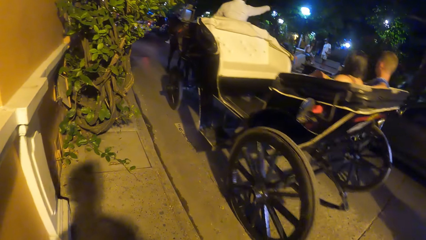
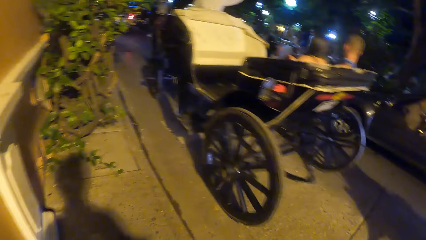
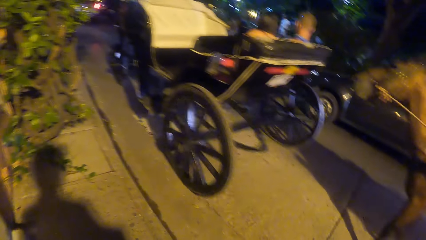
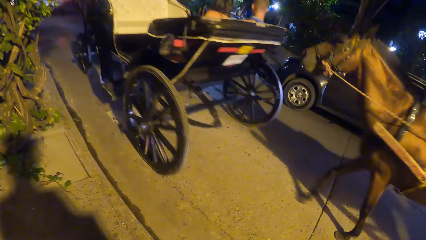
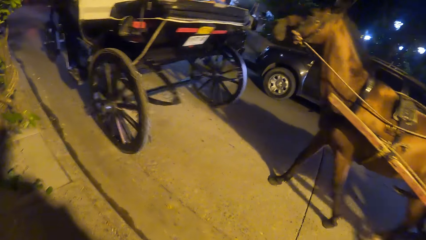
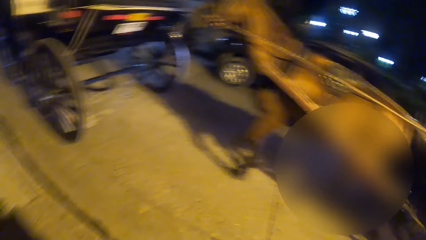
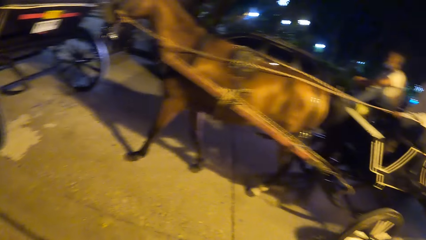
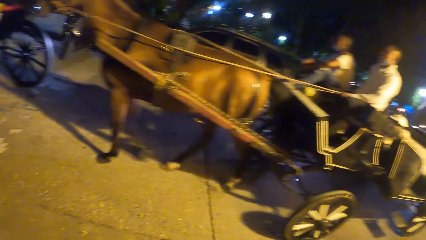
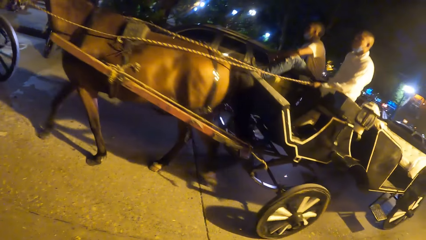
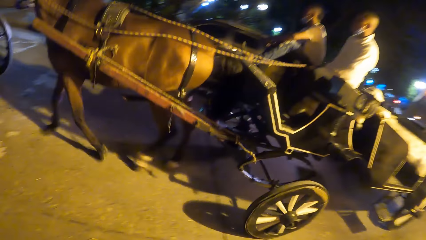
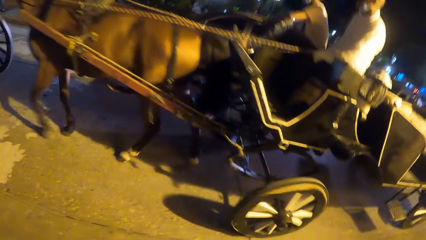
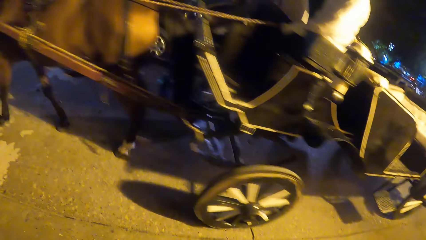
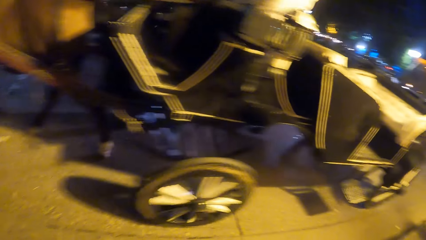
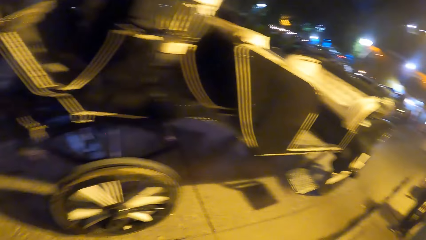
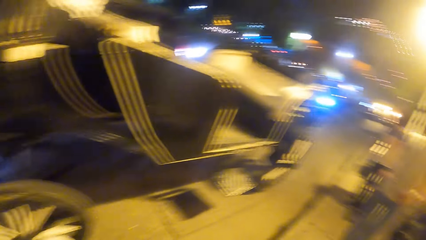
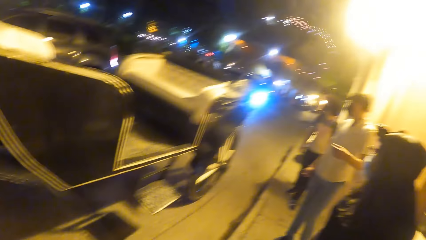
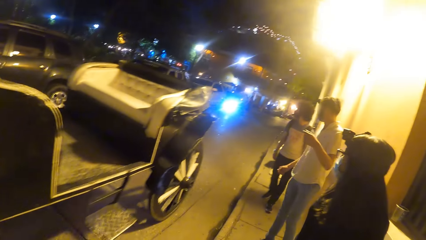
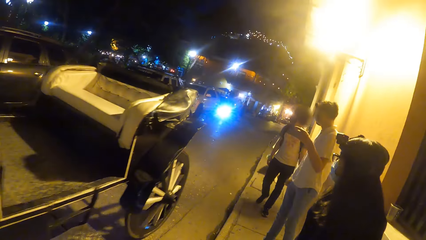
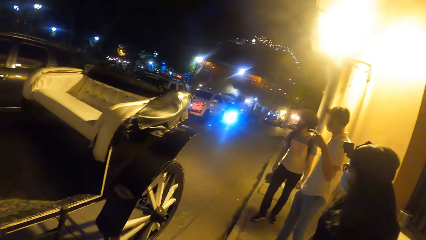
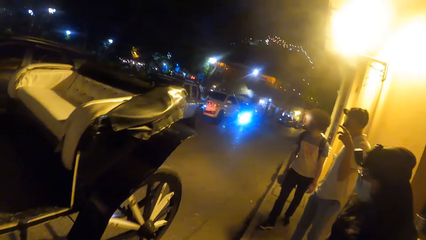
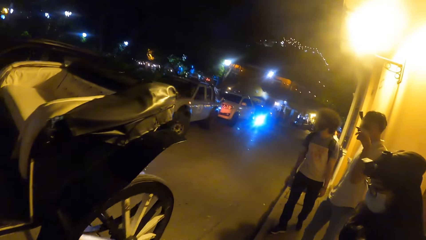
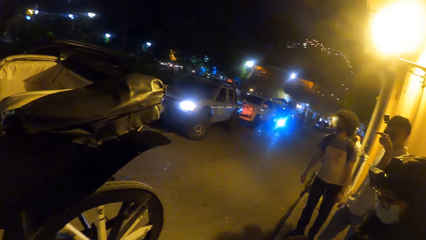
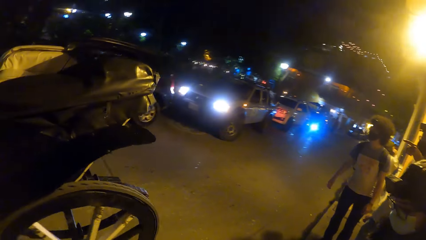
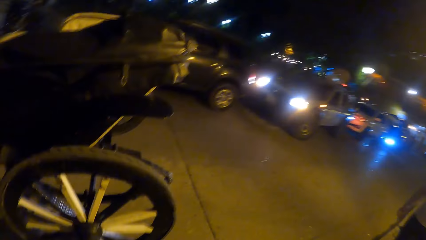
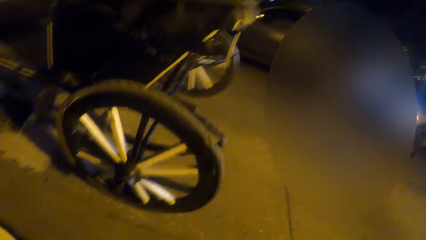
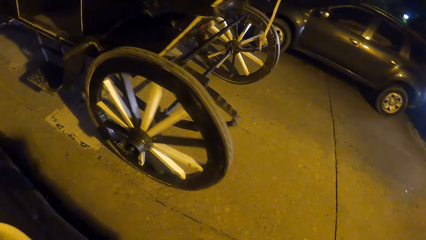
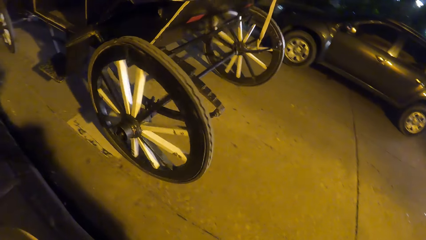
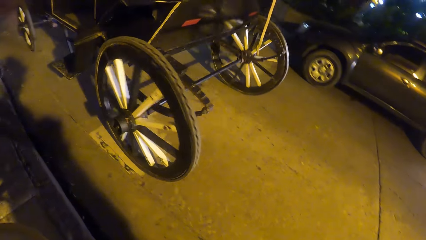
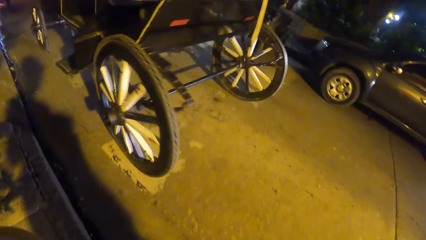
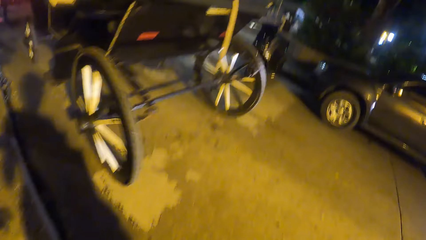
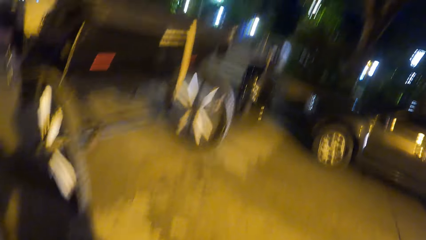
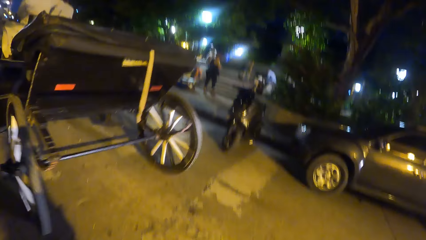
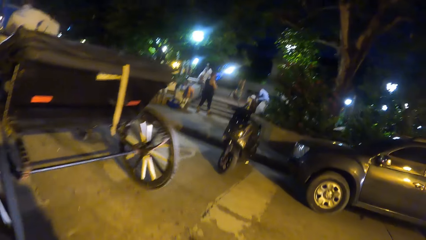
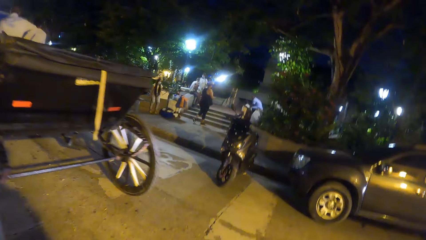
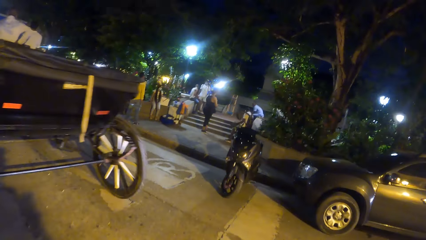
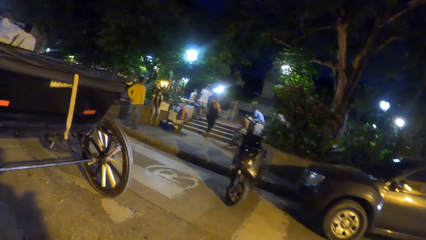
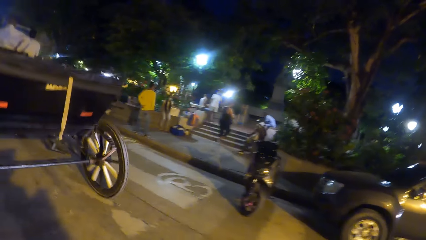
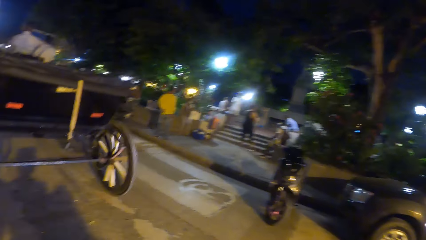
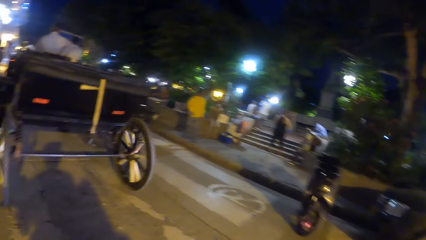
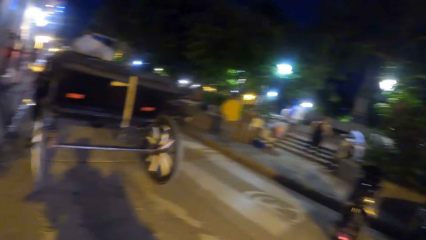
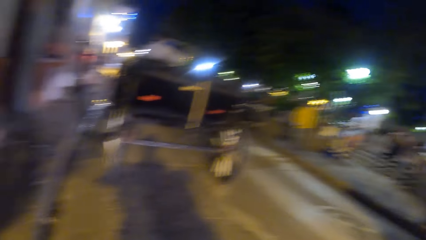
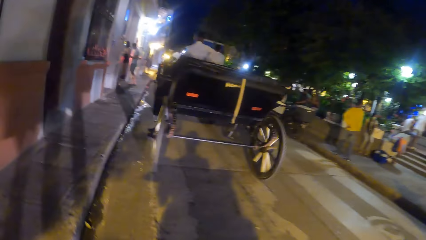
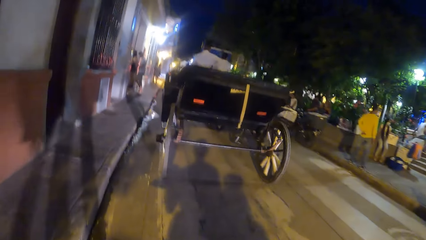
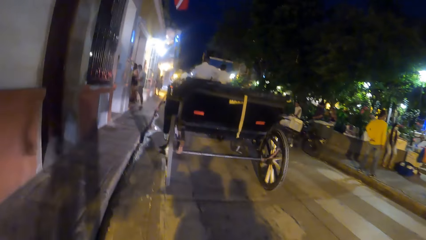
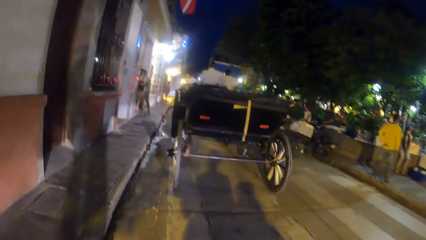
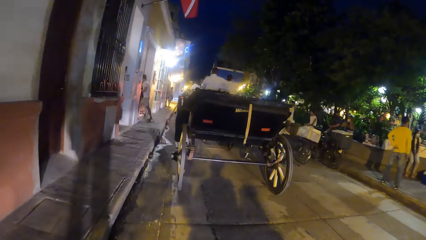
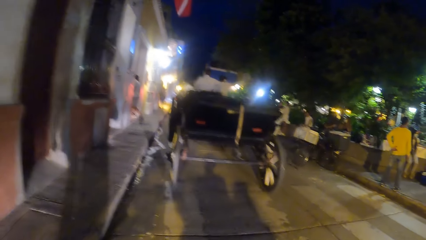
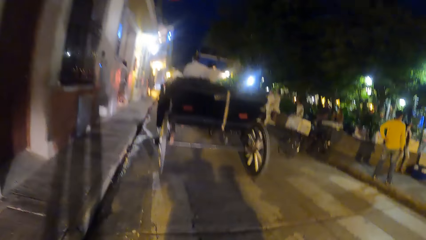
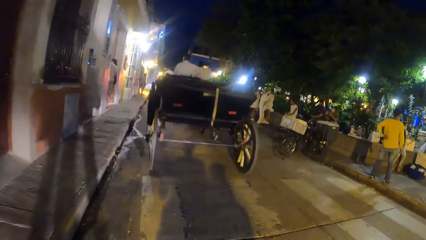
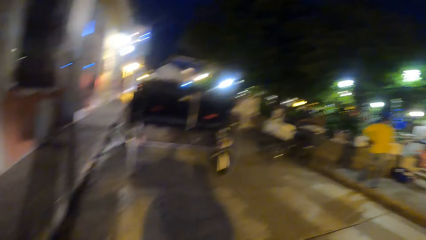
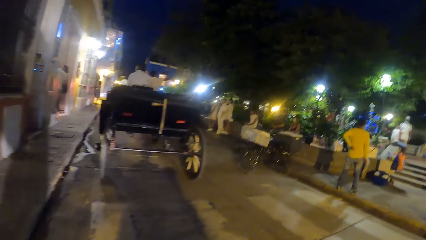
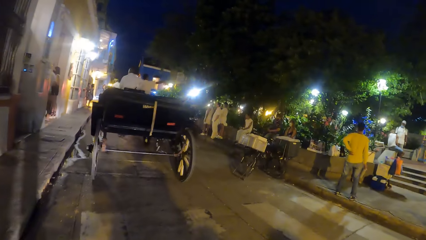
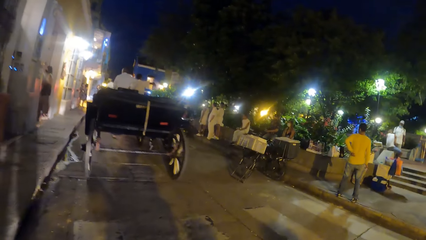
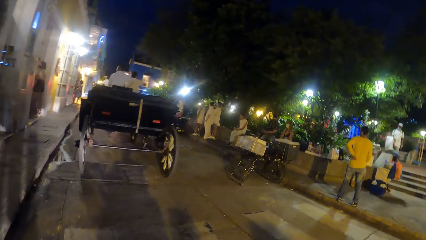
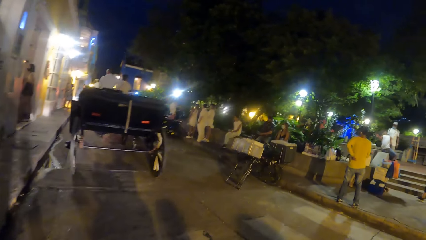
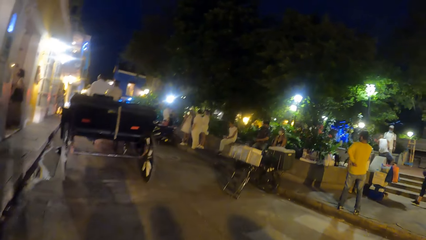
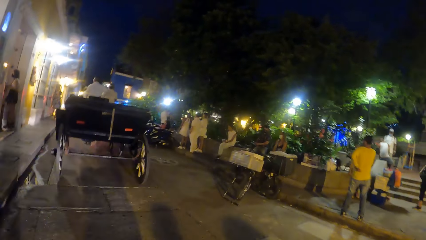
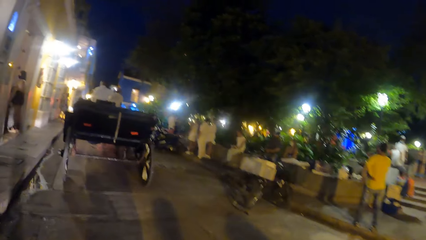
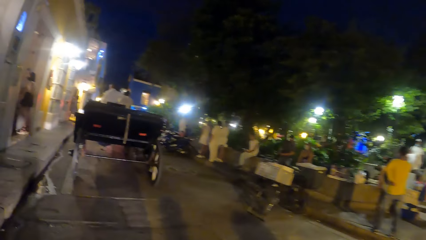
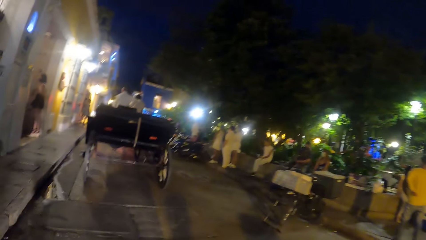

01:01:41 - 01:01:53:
The camera wearer stands on the footpath. A man interacts with another man and a woman. The camera wearer walks on the road from the pedestrian walkway.

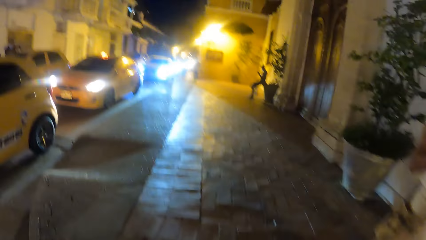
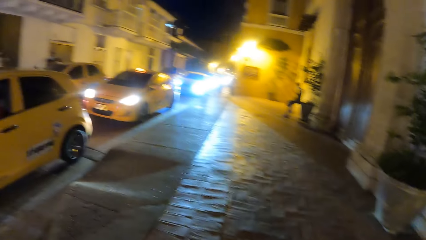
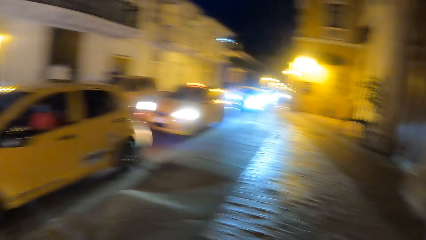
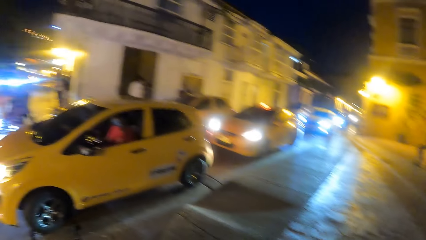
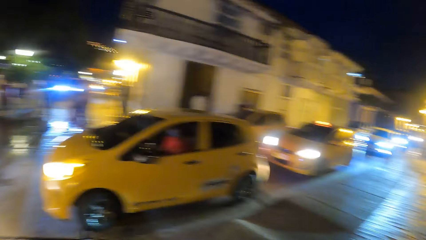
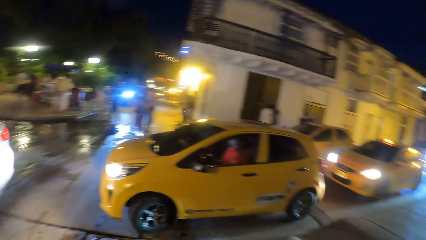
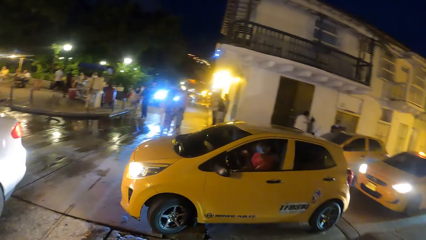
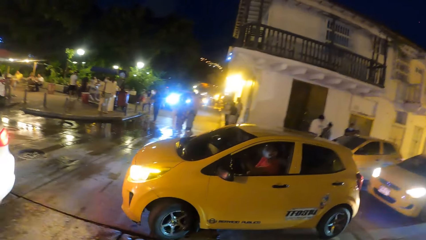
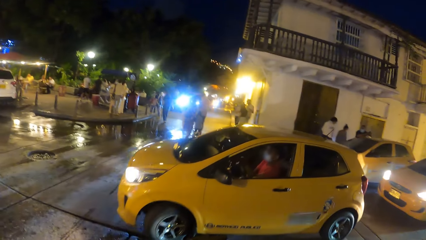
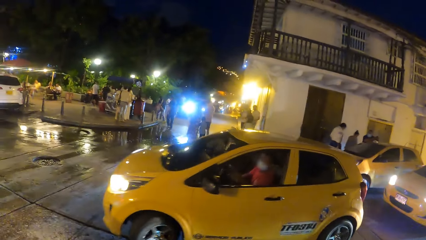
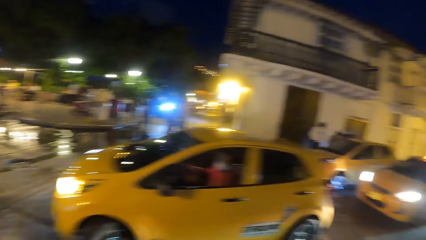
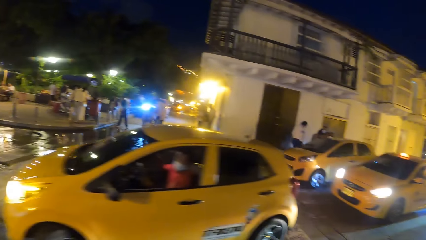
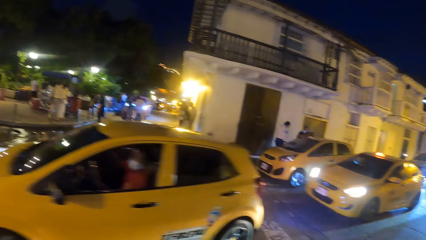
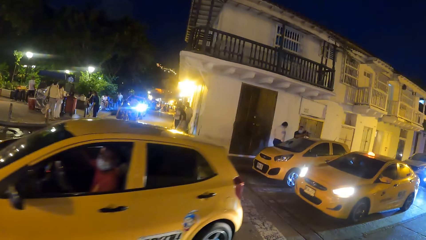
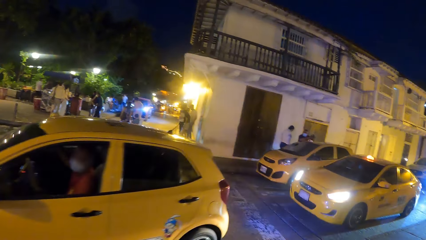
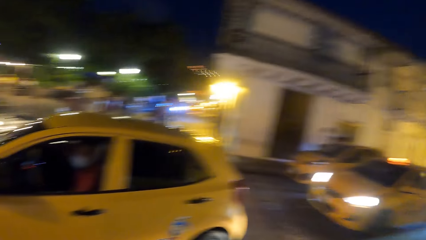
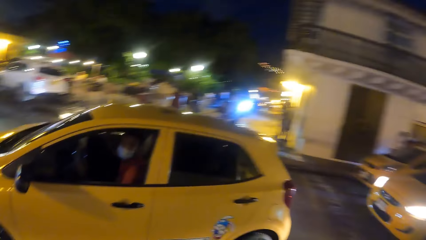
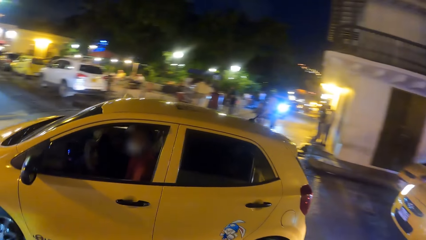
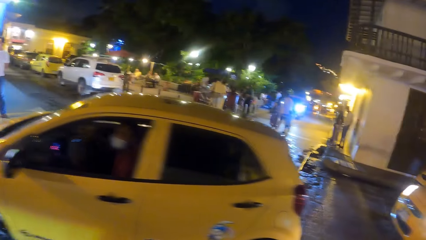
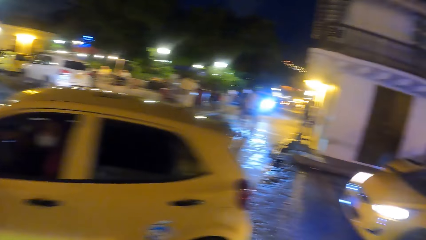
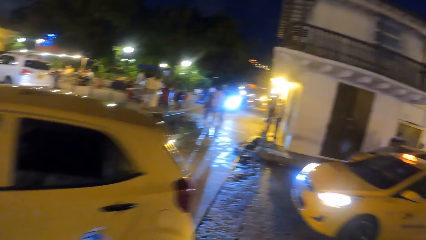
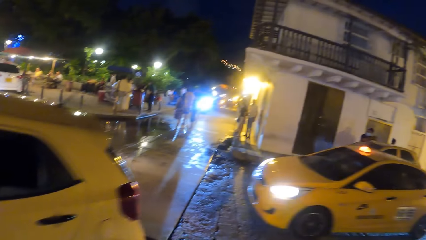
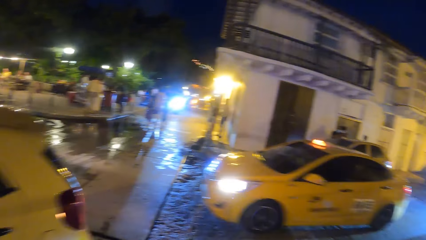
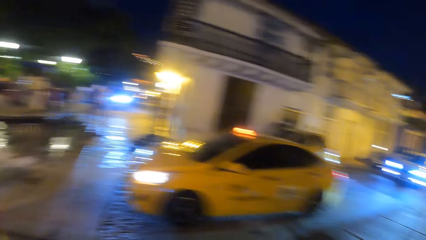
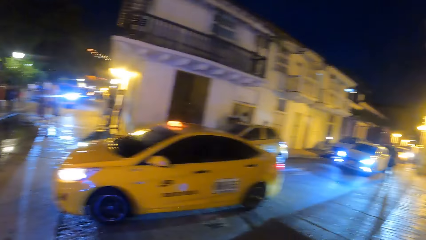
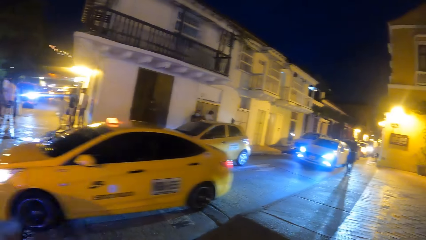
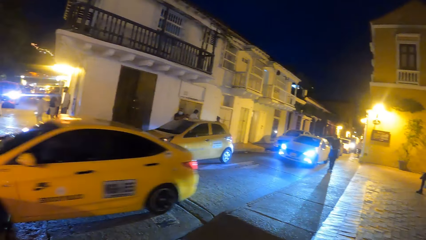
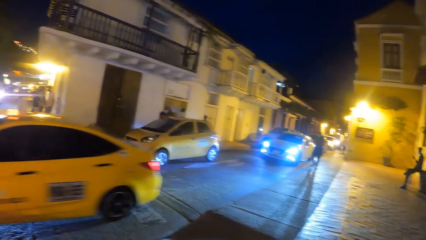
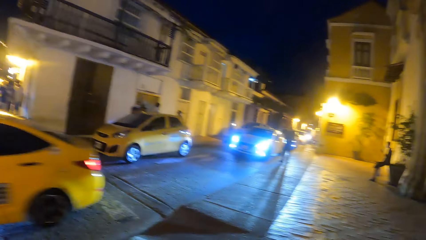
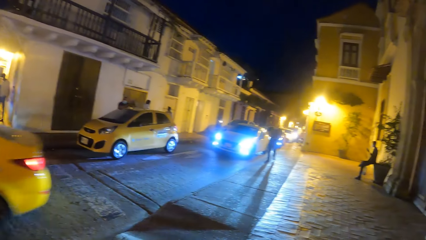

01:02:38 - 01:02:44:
The camera wearer stands on the footpath.
